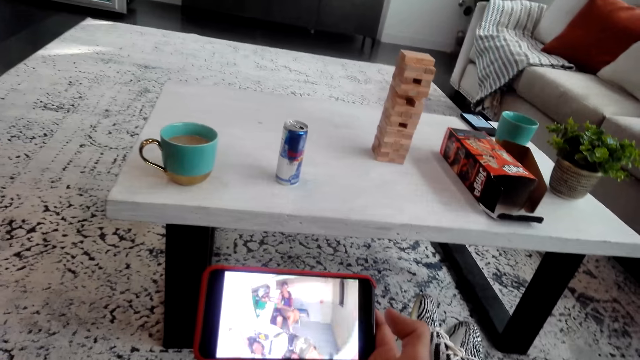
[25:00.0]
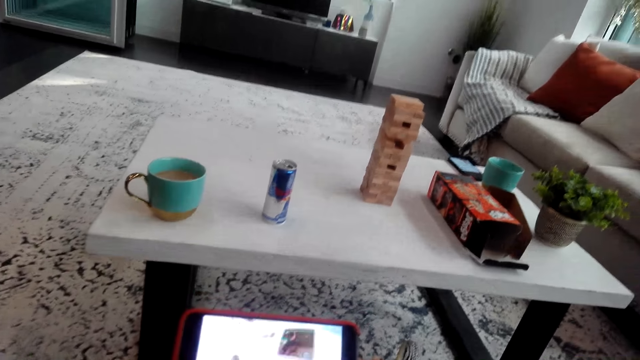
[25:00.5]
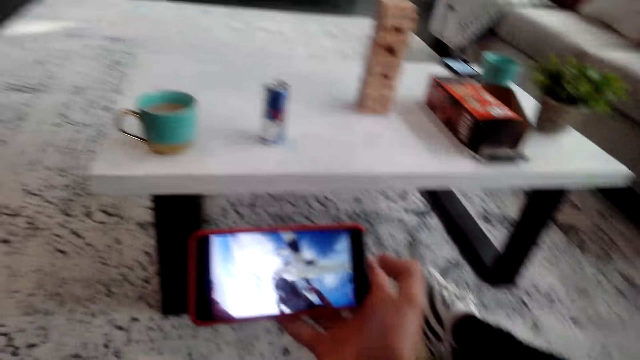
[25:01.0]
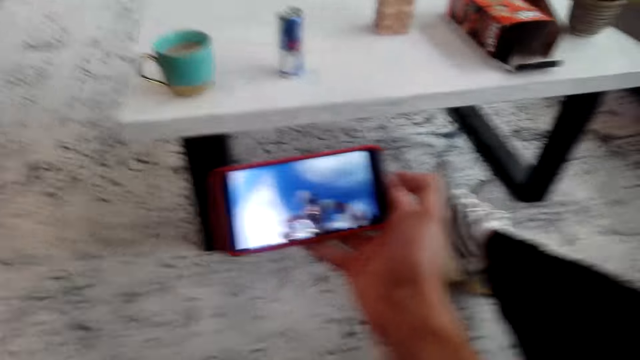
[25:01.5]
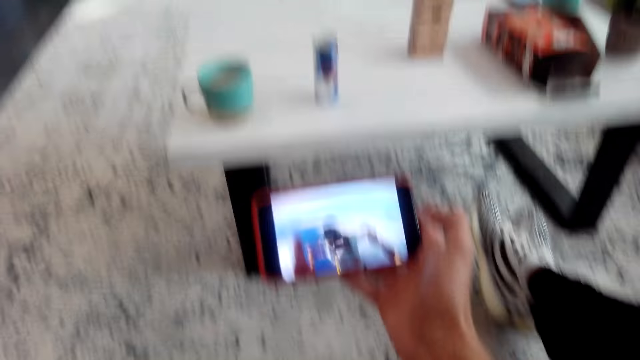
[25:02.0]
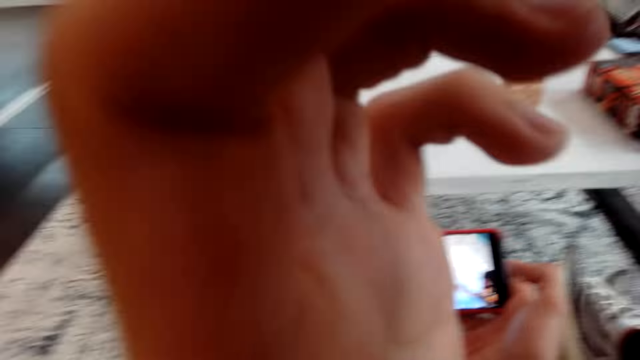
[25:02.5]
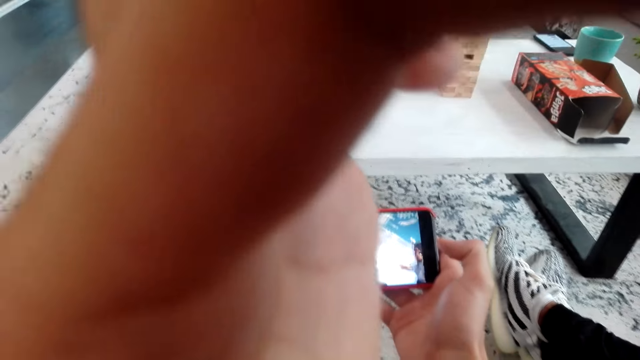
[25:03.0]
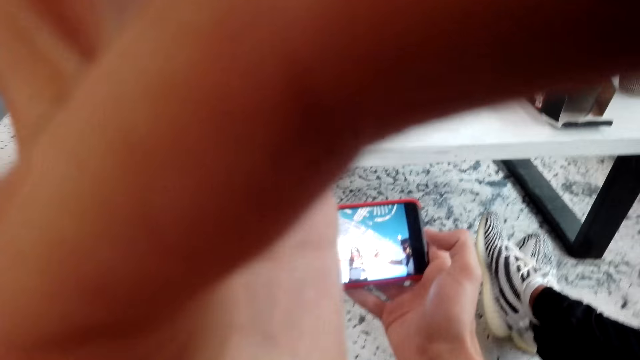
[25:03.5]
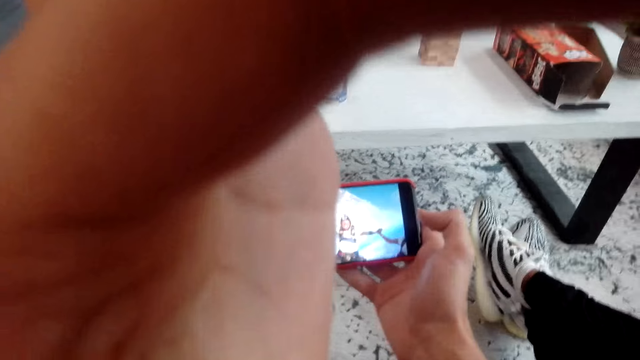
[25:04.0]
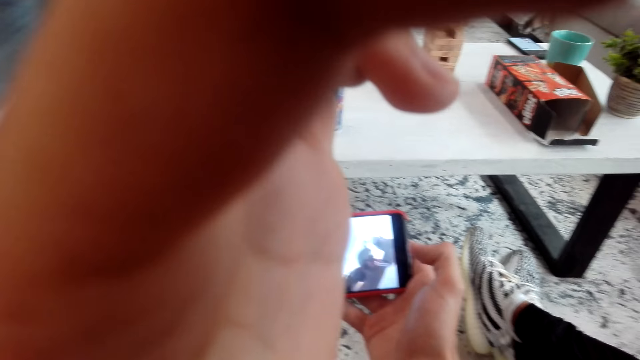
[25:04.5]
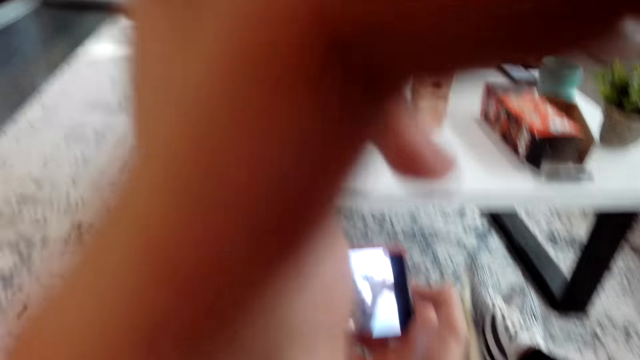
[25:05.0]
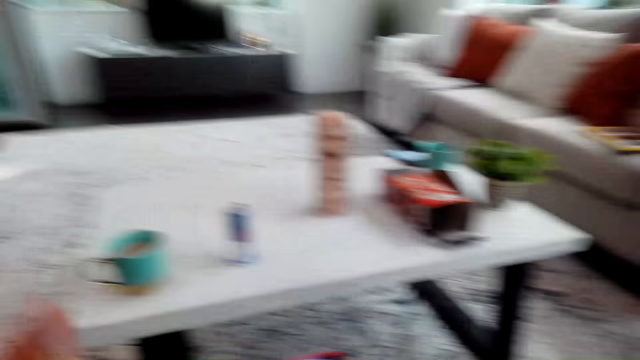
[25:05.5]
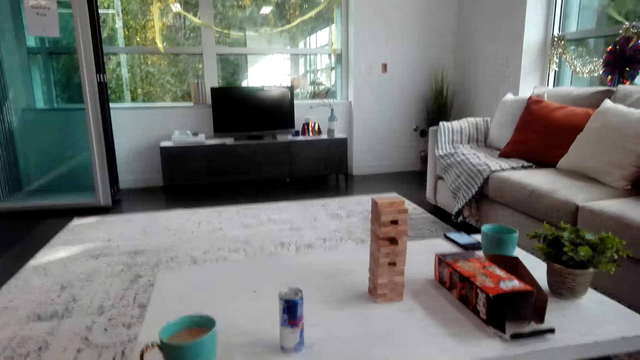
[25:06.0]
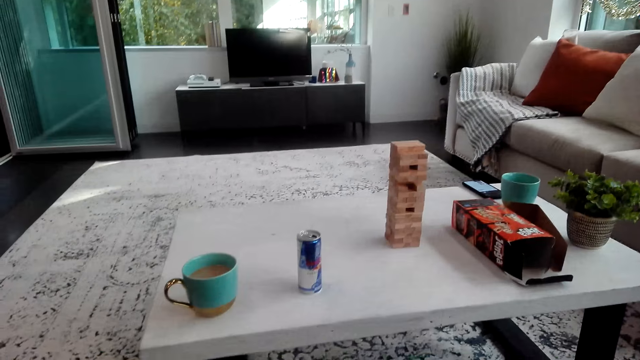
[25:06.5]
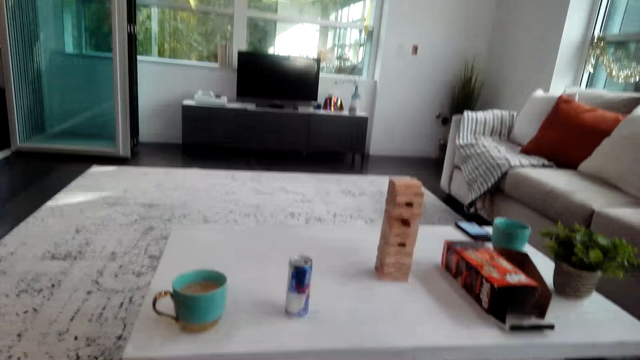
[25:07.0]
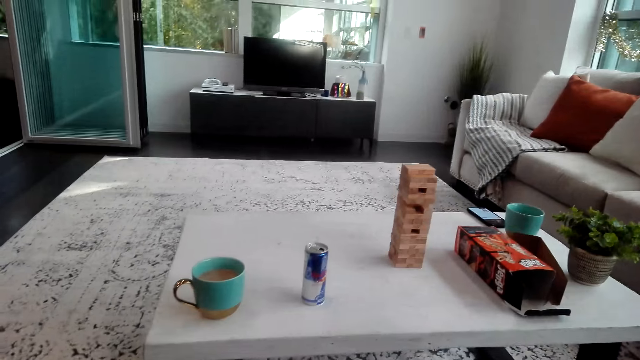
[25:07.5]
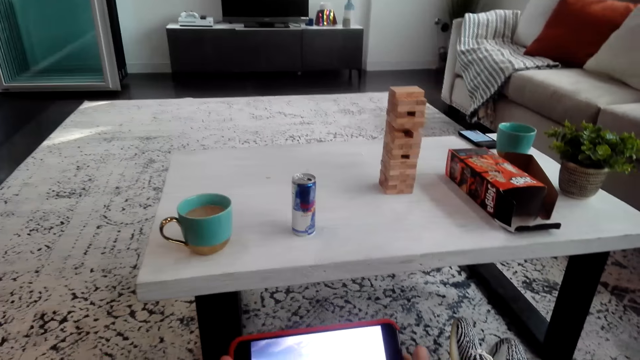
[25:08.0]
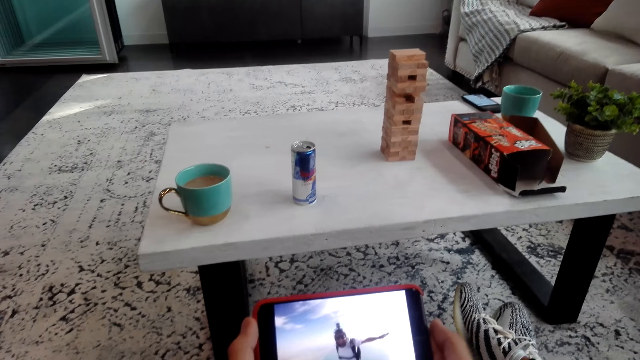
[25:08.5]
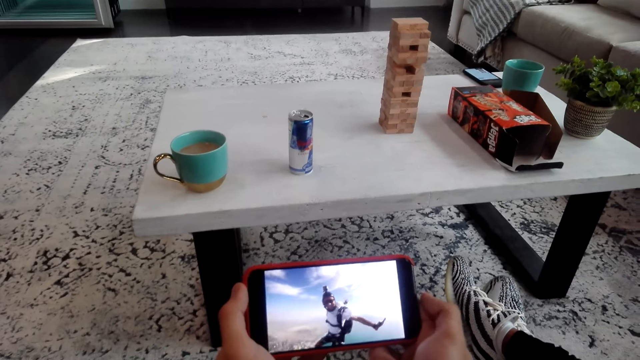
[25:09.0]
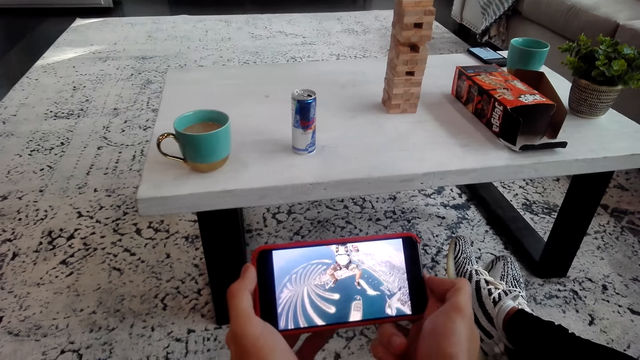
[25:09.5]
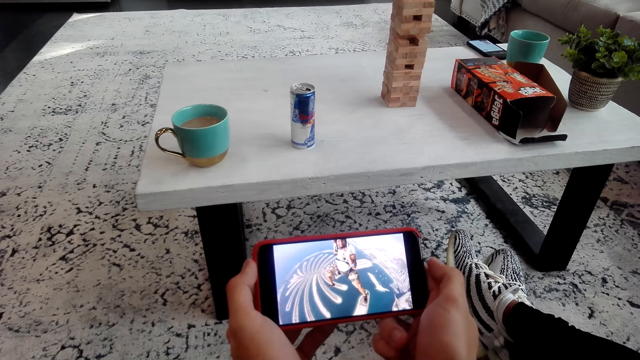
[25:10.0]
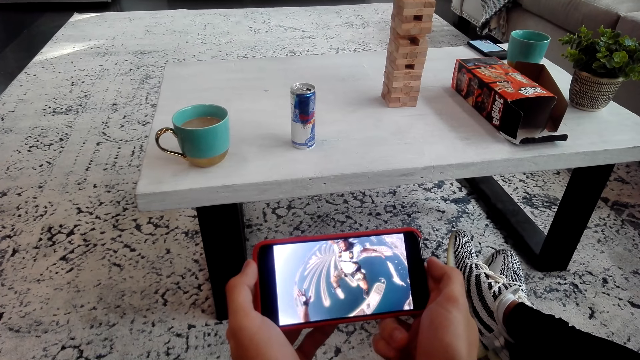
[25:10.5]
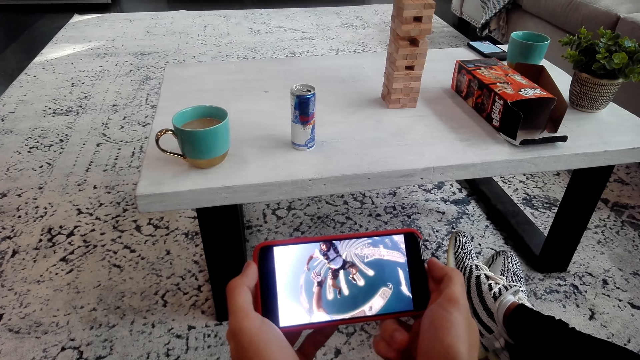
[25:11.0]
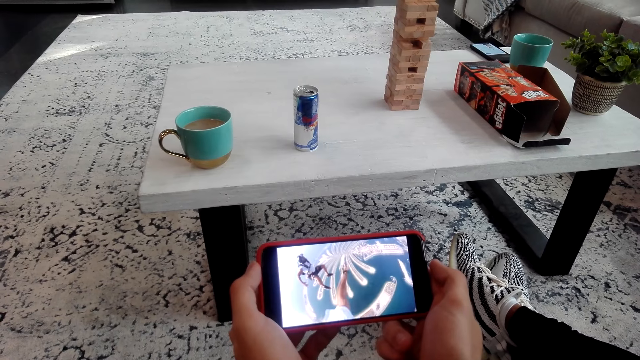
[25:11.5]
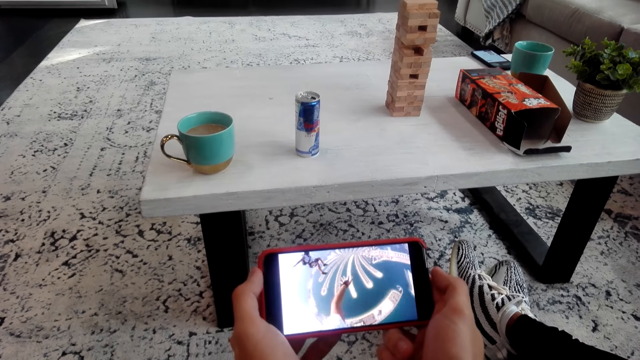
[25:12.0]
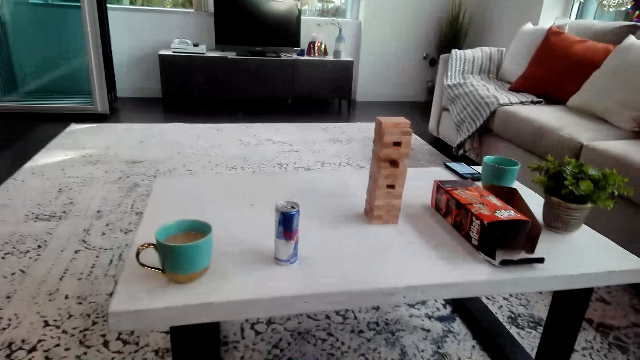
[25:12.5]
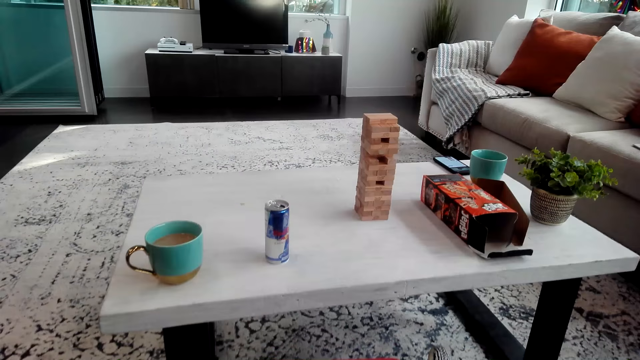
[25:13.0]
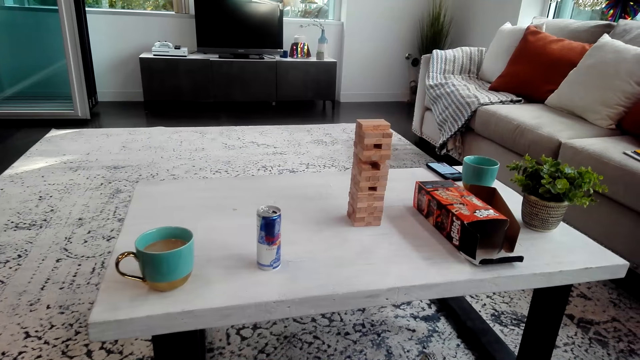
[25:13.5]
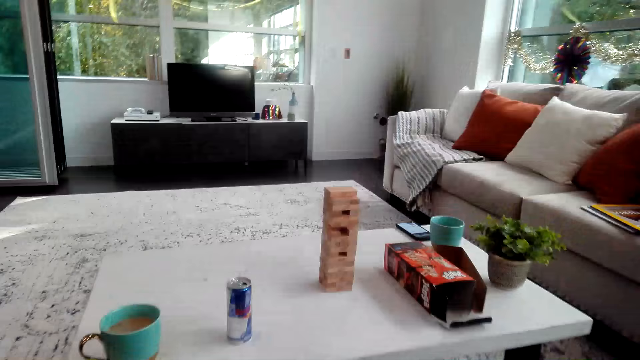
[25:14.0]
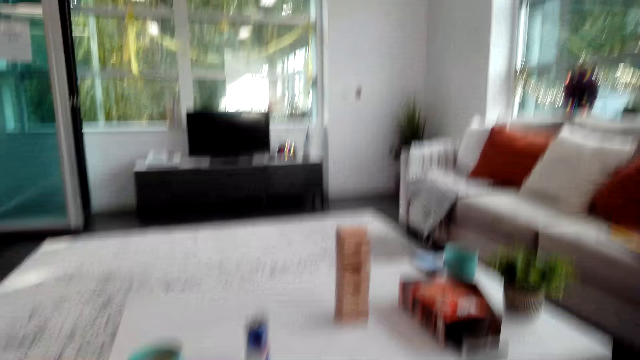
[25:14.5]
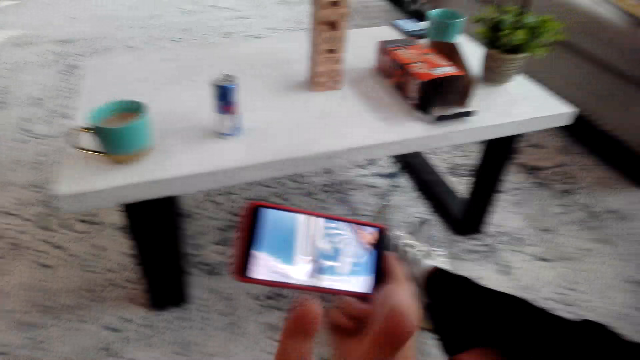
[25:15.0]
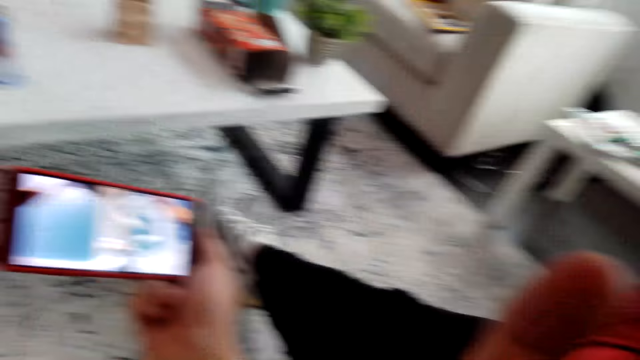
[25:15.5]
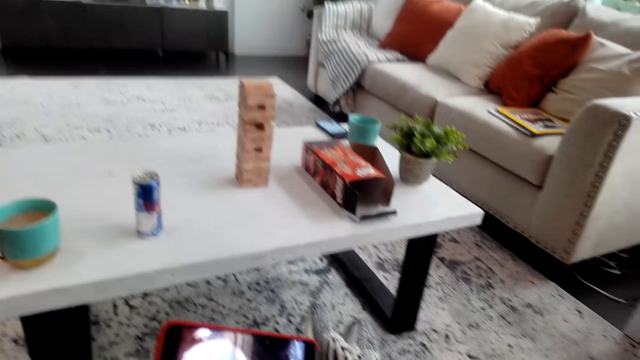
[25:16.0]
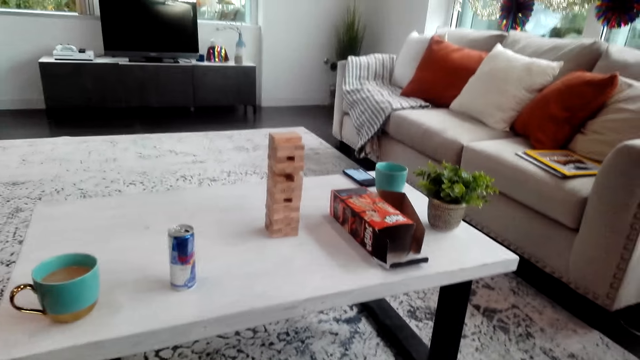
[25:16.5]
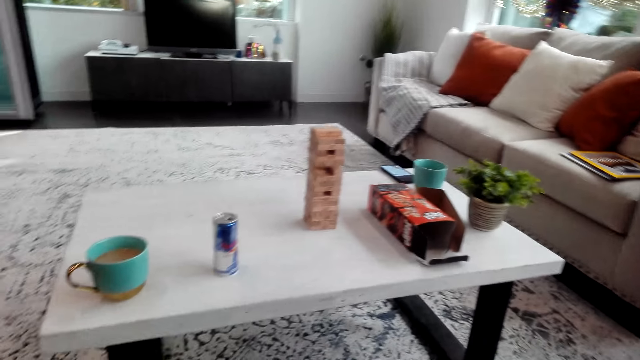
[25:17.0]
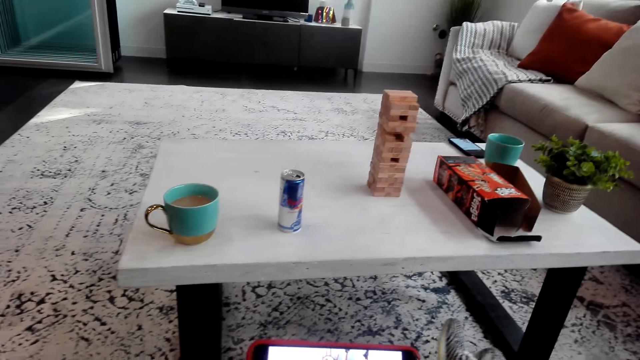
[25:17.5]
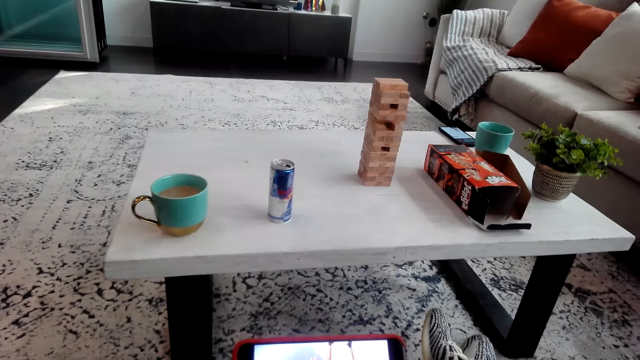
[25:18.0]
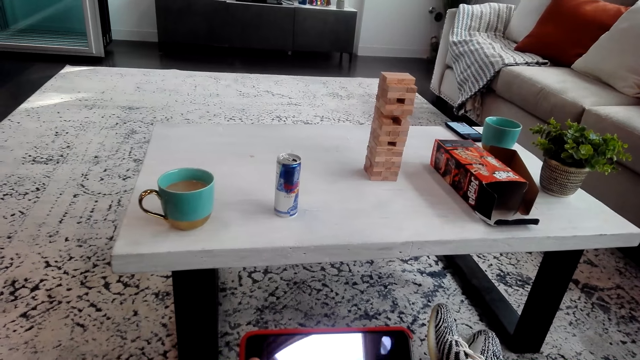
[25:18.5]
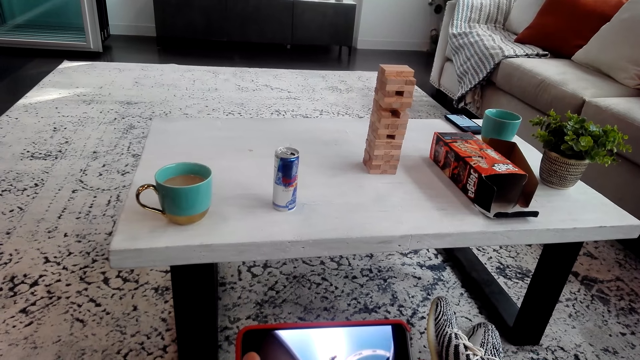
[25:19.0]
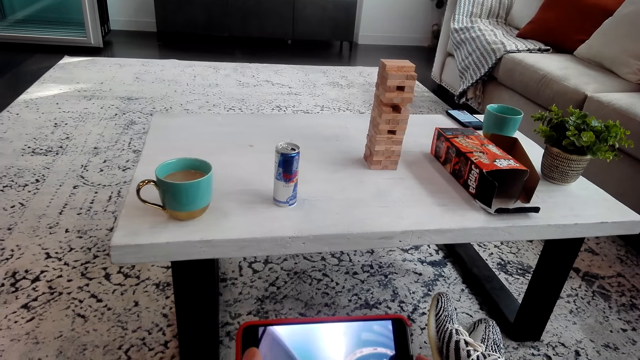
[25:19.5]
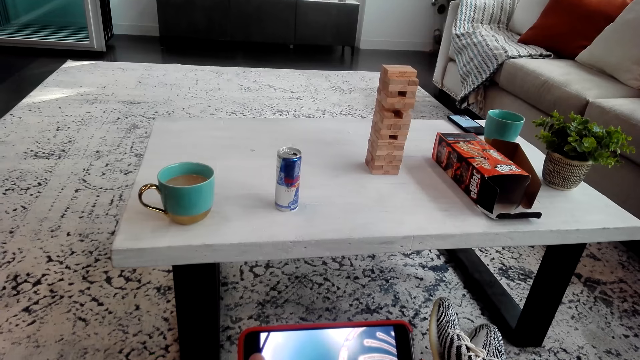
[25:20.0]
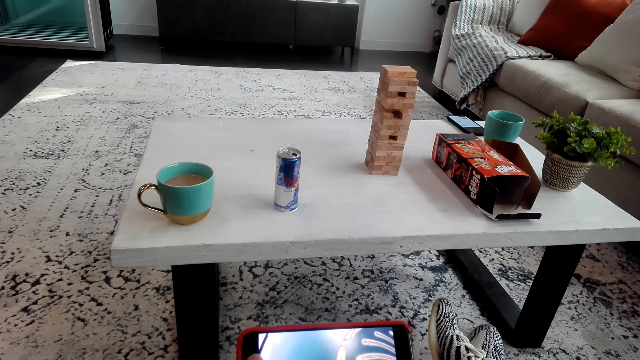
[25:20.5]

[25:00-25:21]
The camera wearer touches the face. He watches the video. He moves his hand.
